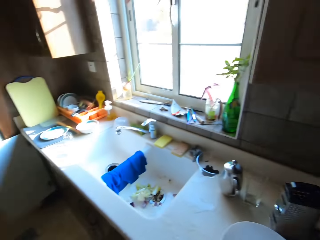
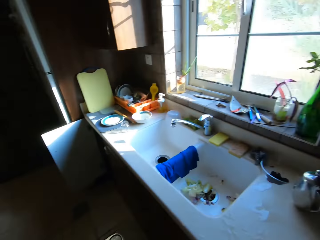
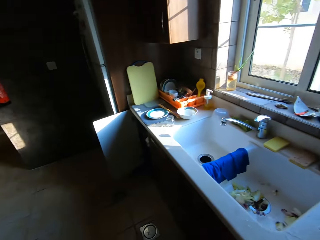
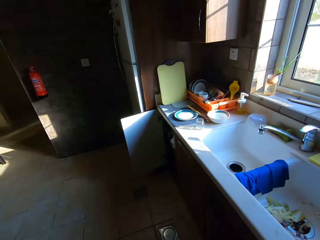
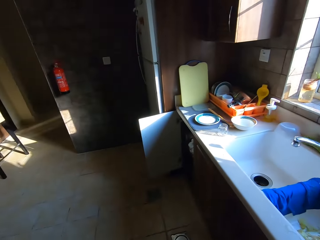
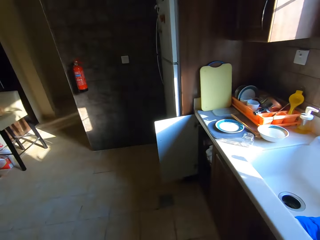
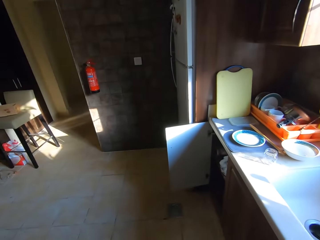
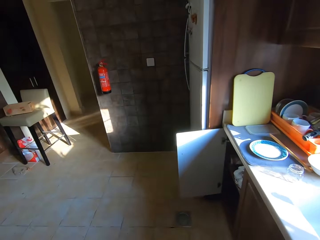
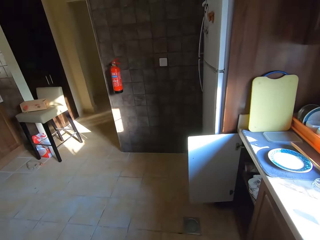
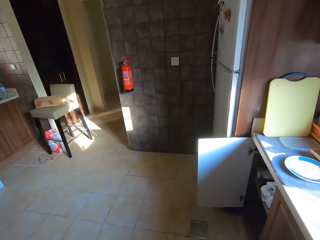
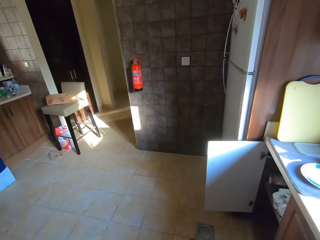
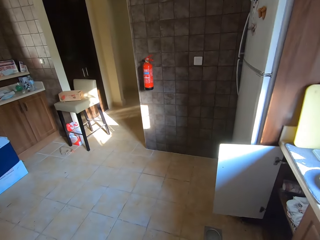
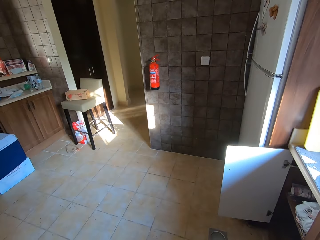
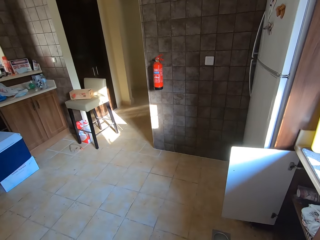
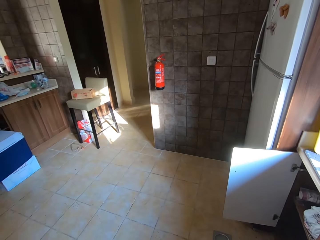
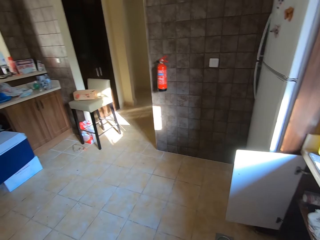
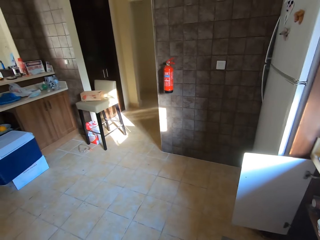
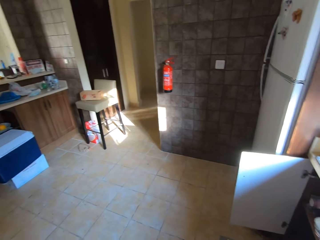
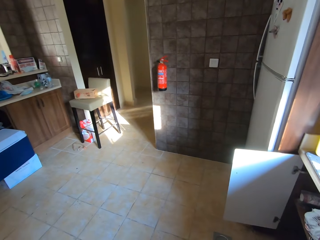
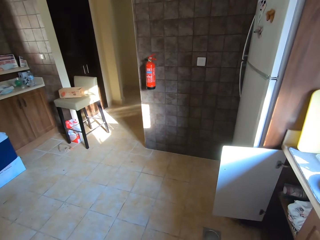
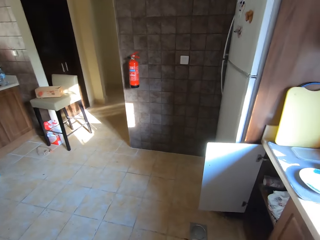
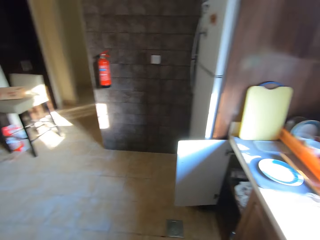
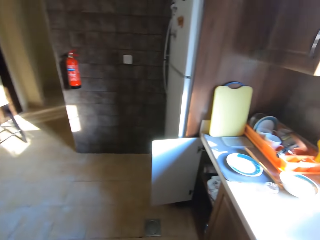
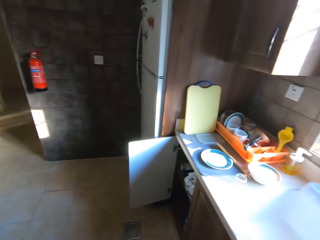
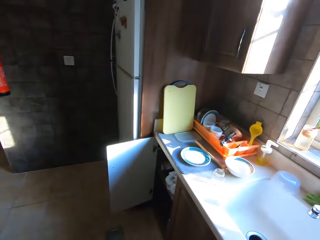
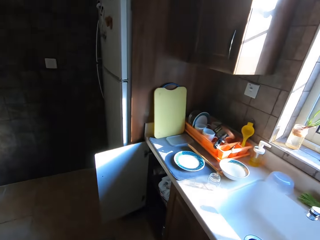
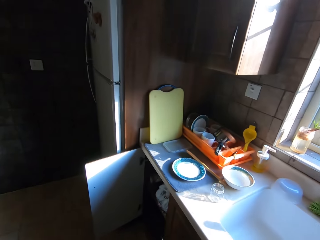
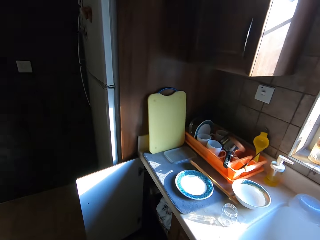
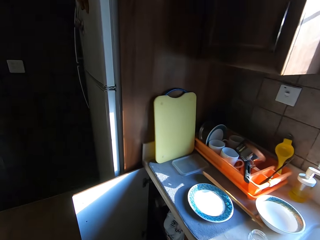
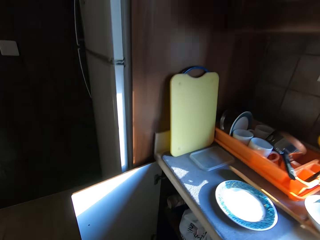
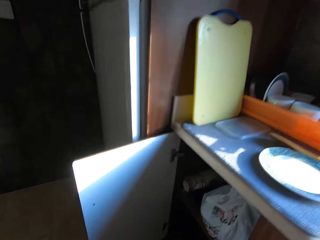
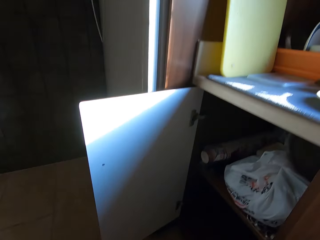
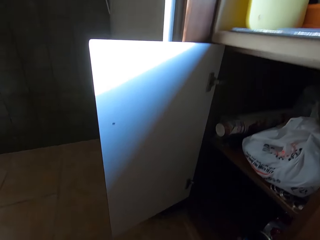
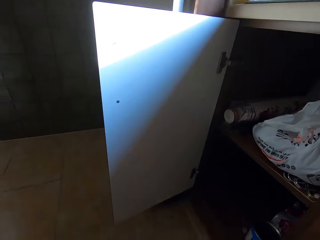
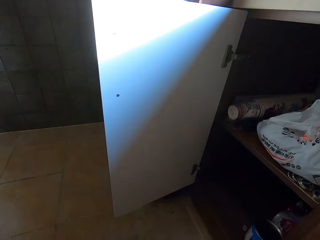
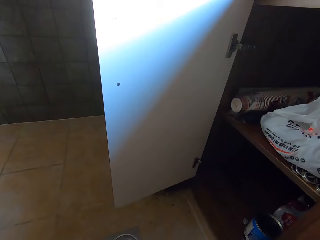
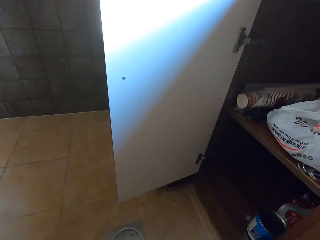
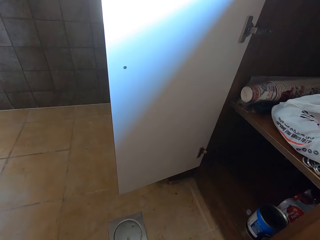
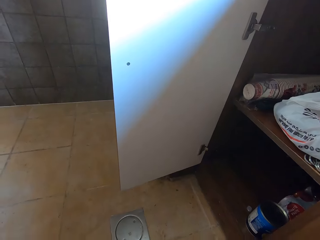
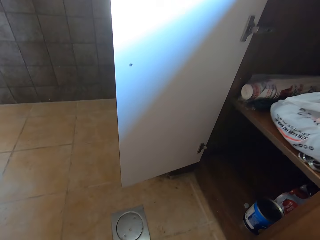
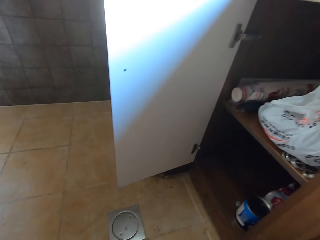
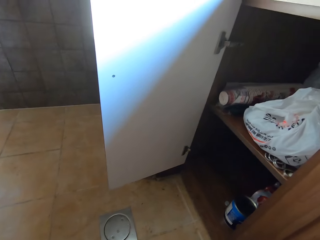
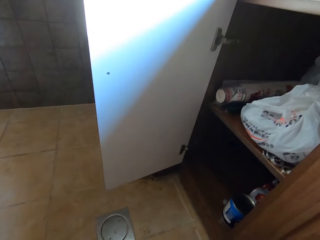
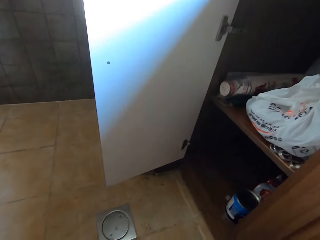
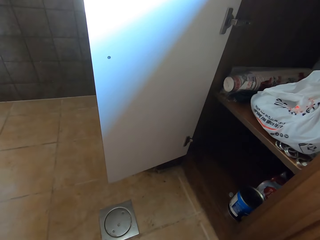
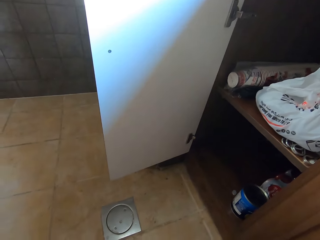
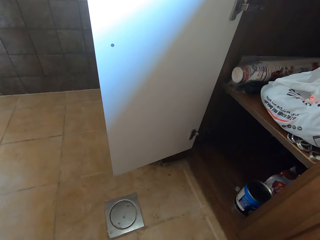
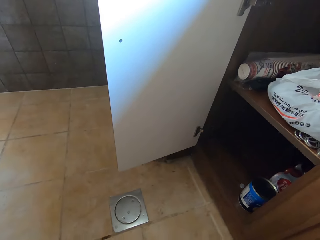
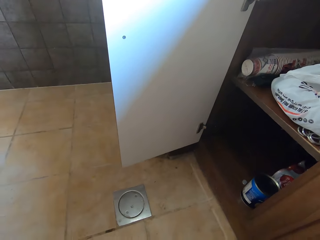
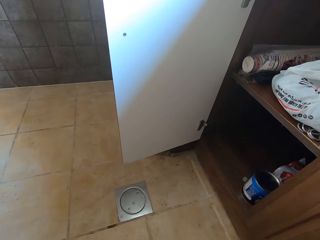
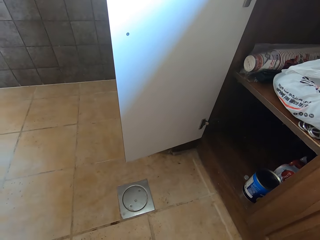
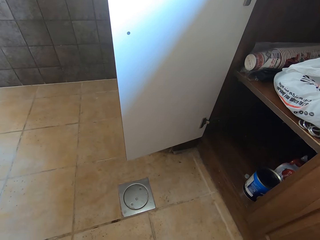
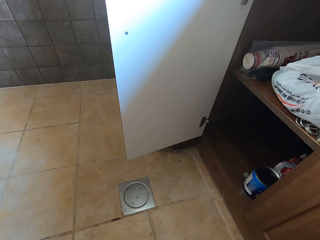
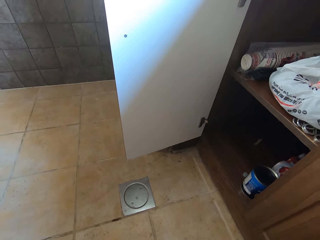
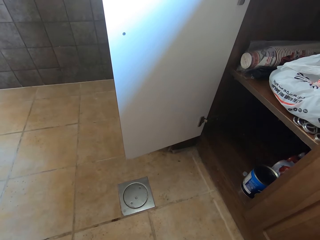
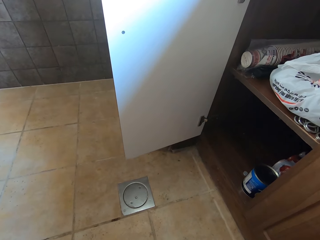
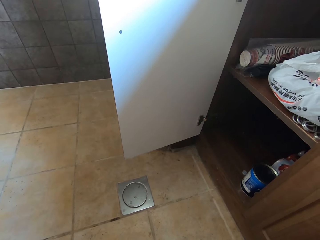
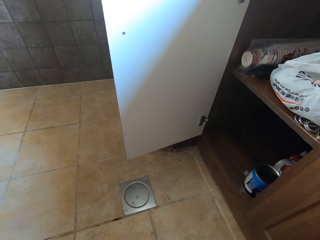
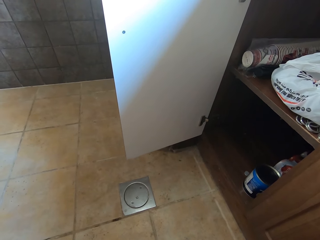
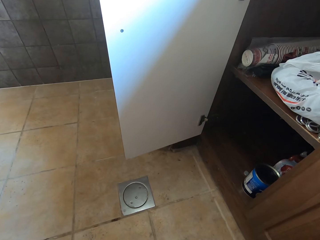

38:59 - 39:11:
The camera wearer walks around. They look around. They walk. They look in the cabinet.

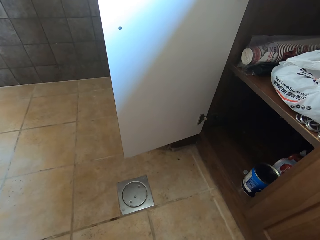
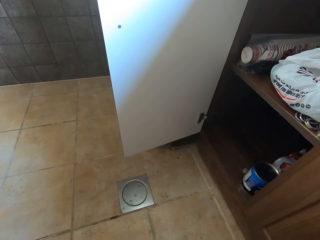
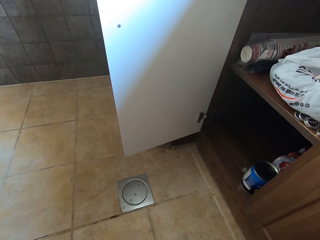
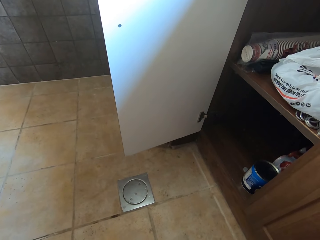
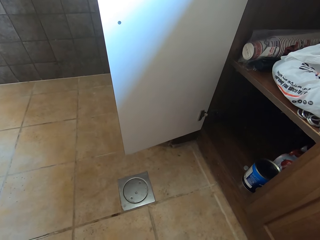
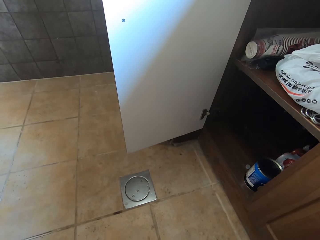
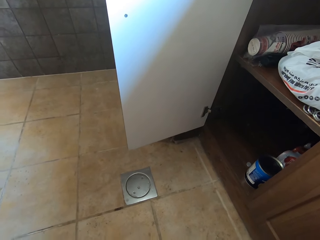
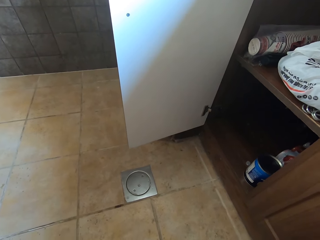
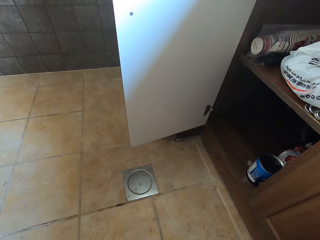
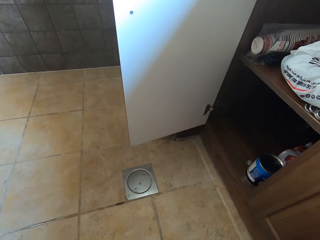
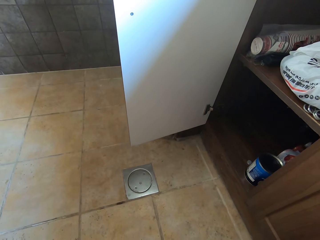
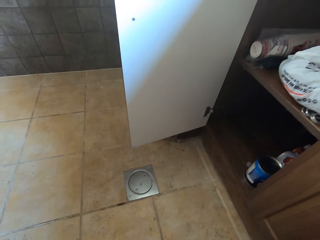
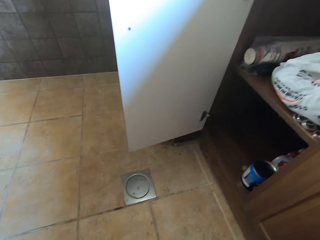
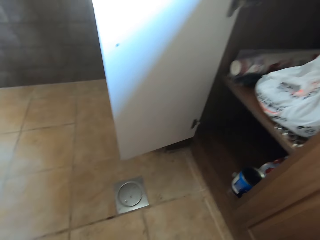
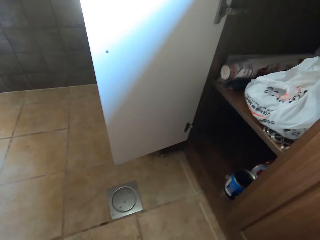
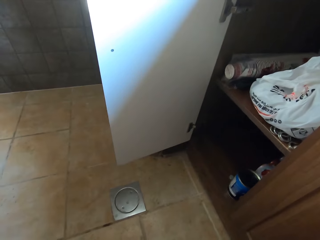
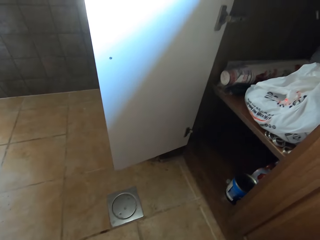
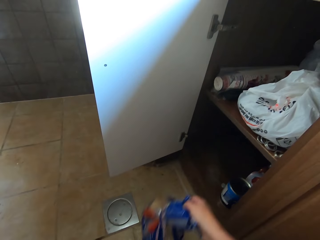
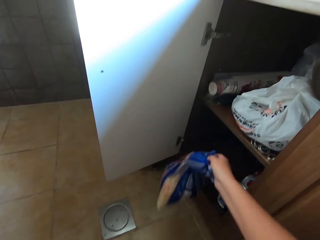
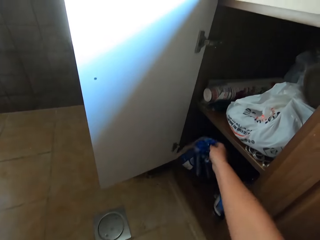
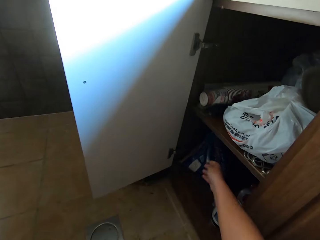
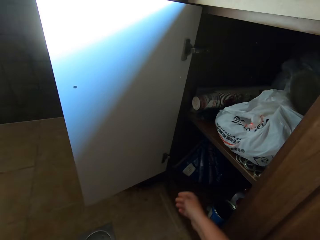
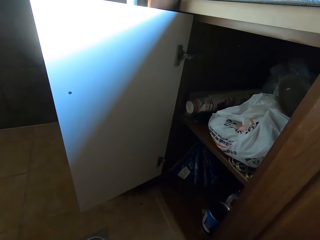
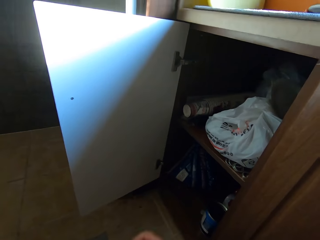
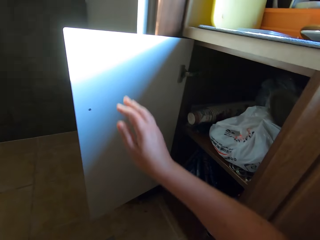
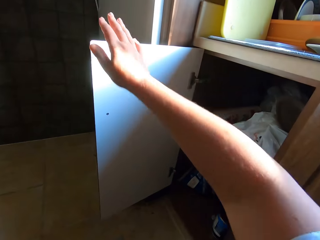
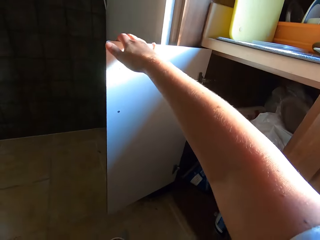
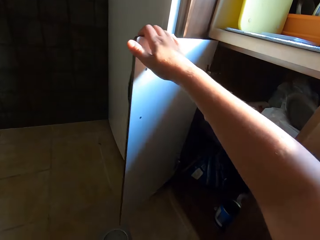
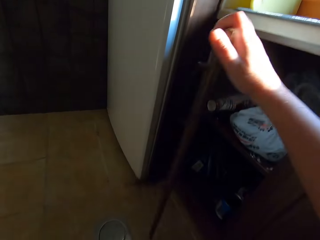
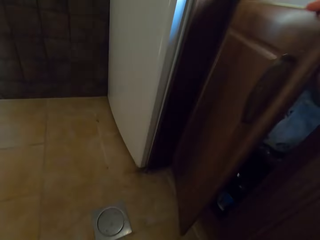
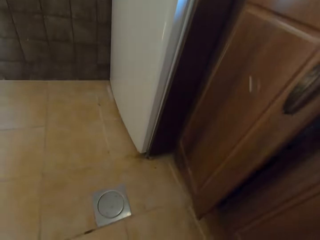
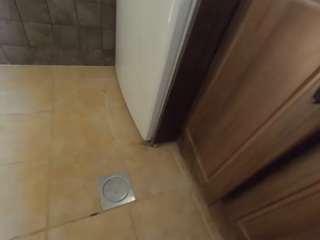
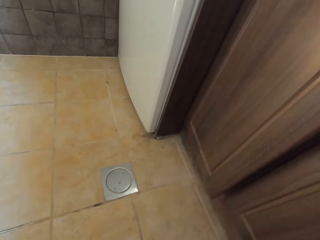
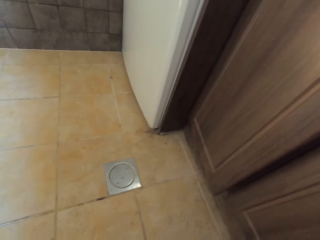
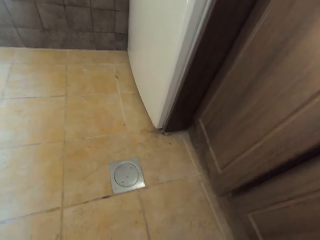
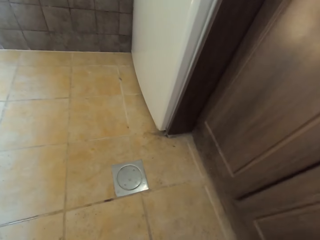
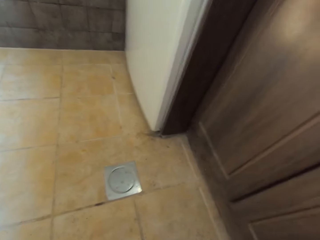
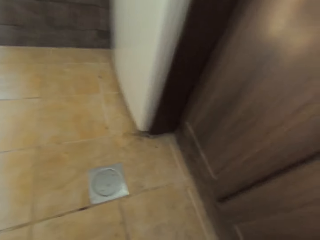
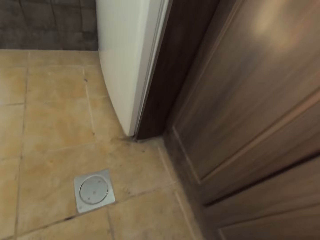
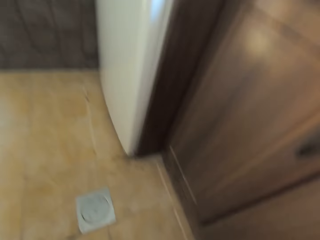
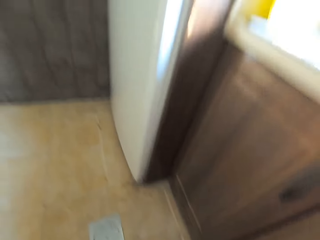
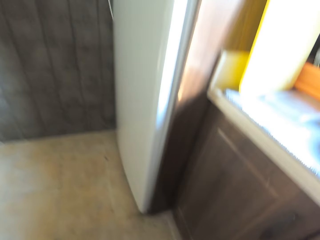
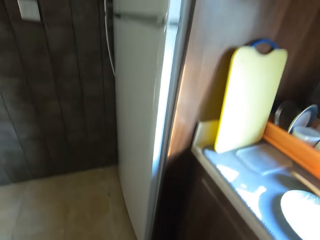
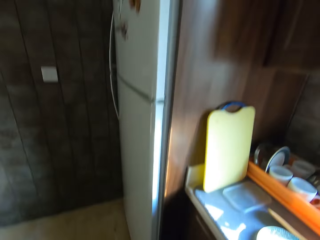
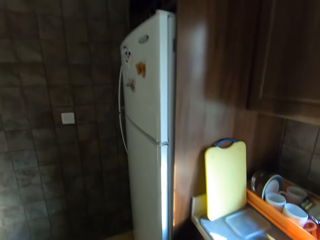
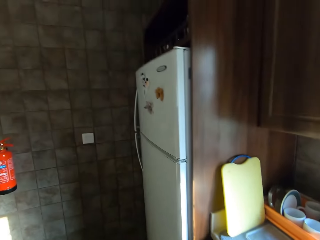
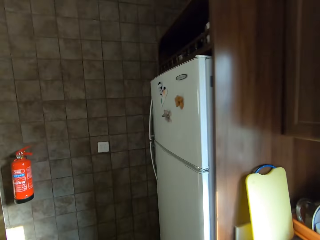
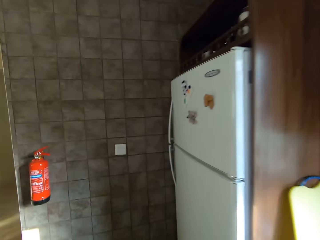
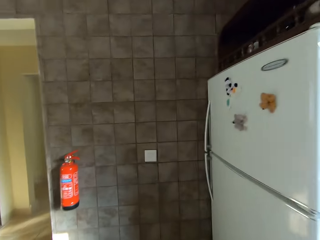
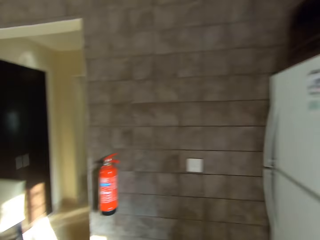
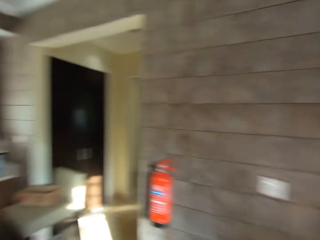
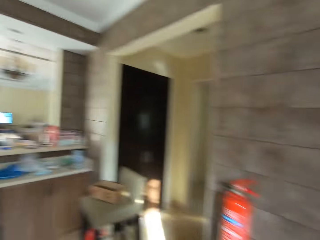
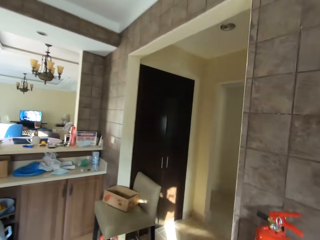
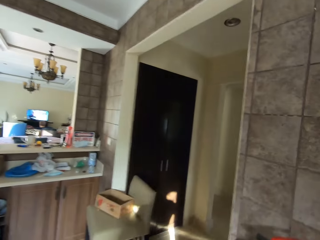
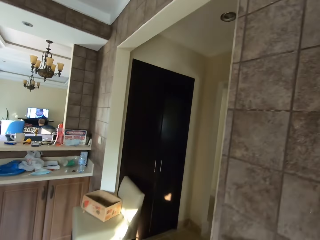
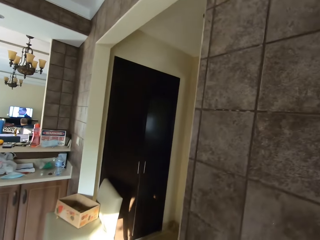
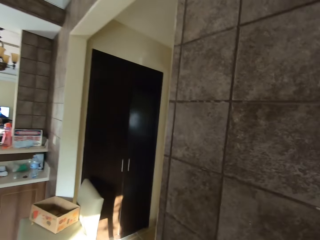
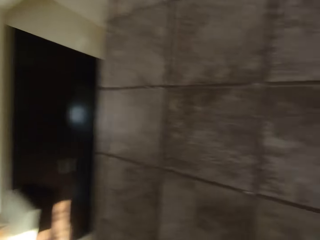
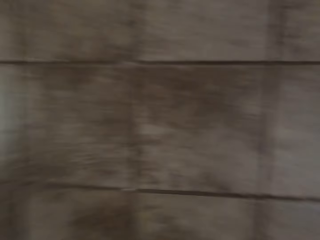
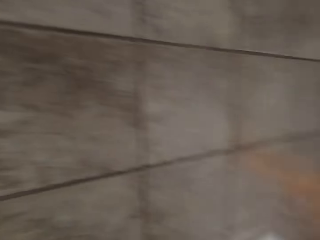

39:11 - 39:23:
The camera wearer puts the plastic bag in the cabinet. They close the cabinet door. They walk around and look around.
